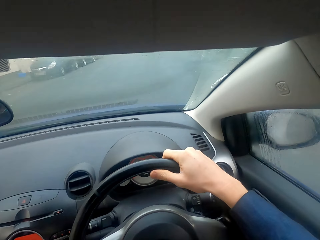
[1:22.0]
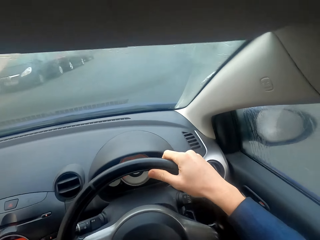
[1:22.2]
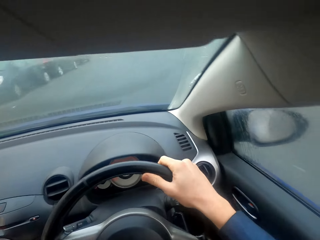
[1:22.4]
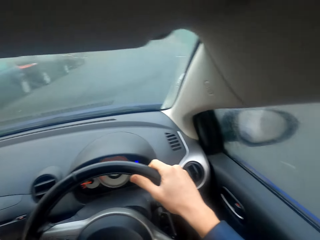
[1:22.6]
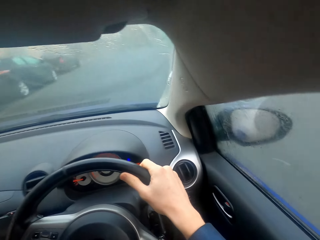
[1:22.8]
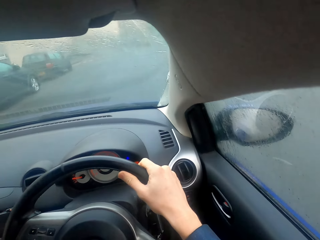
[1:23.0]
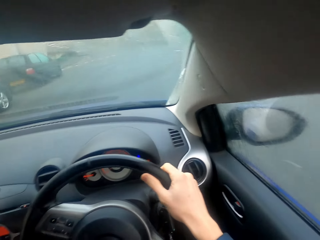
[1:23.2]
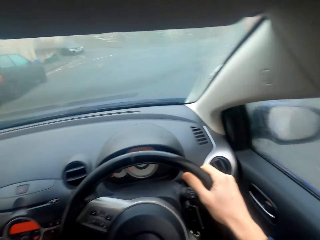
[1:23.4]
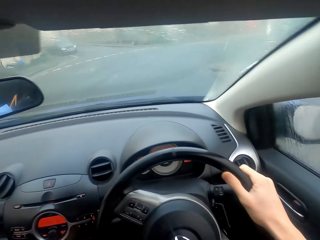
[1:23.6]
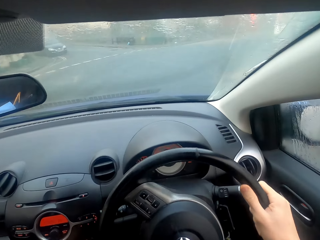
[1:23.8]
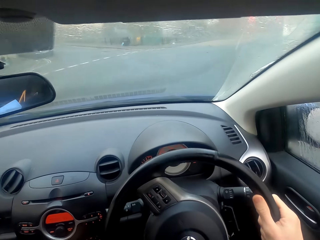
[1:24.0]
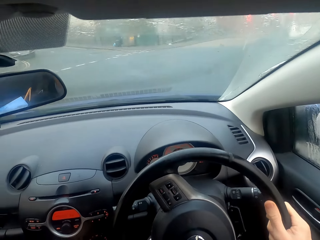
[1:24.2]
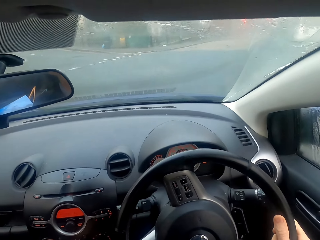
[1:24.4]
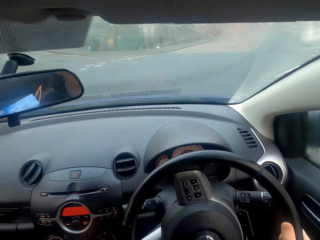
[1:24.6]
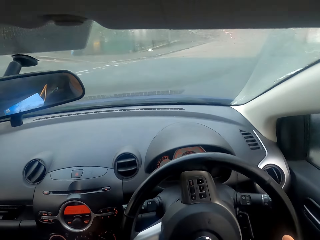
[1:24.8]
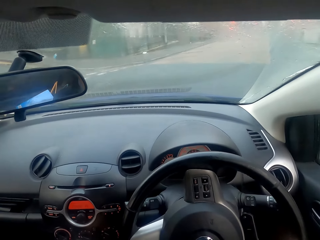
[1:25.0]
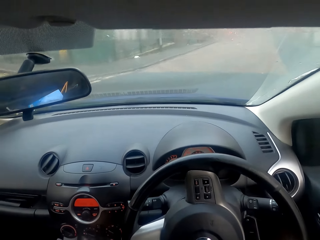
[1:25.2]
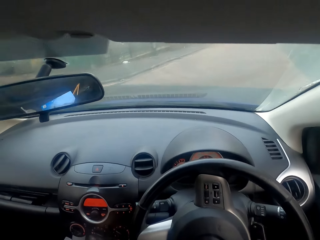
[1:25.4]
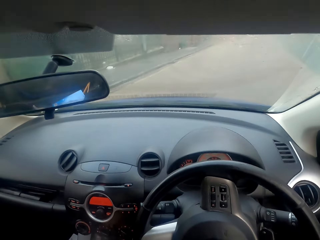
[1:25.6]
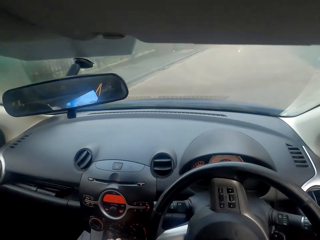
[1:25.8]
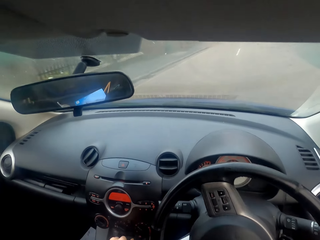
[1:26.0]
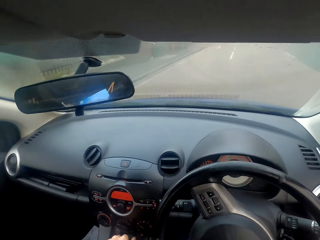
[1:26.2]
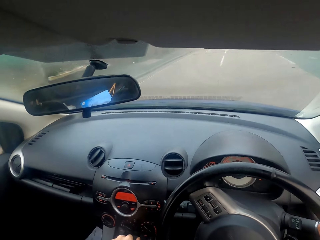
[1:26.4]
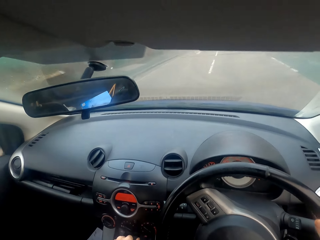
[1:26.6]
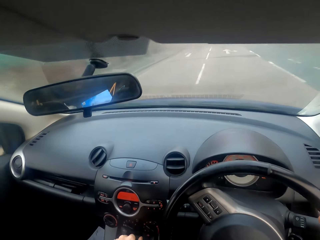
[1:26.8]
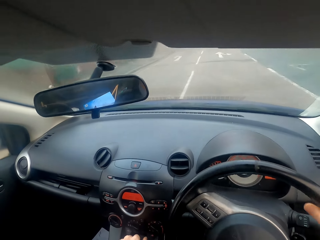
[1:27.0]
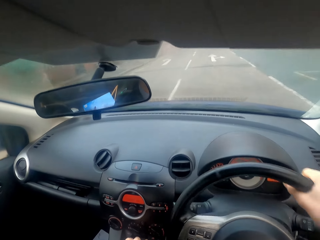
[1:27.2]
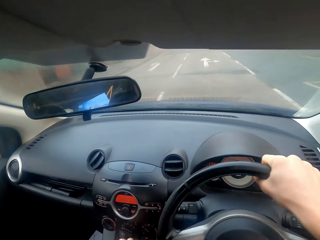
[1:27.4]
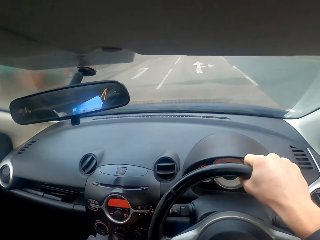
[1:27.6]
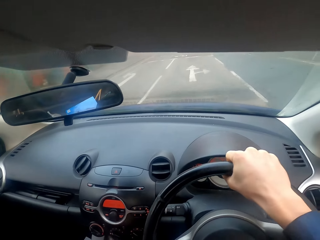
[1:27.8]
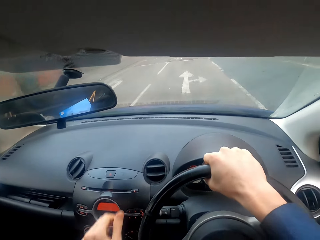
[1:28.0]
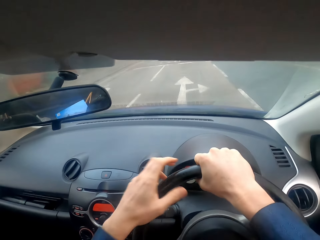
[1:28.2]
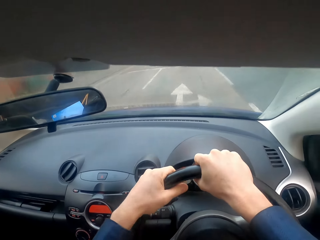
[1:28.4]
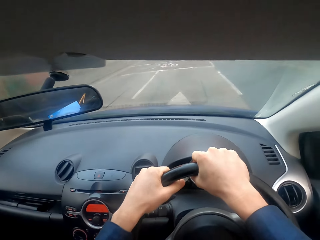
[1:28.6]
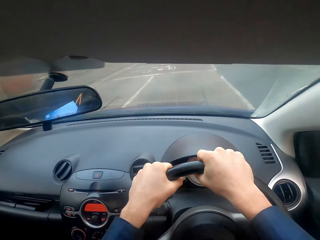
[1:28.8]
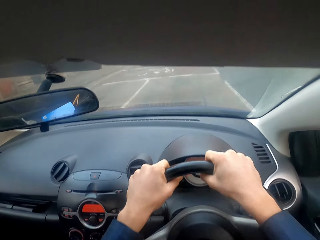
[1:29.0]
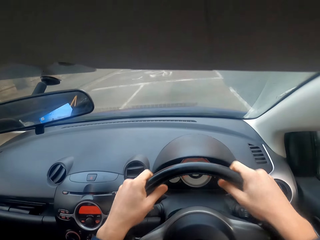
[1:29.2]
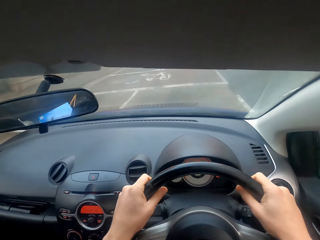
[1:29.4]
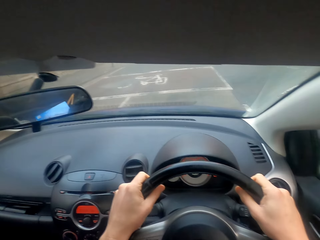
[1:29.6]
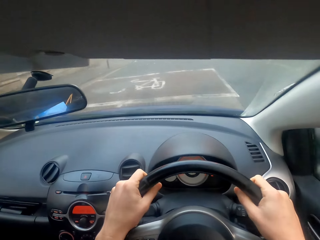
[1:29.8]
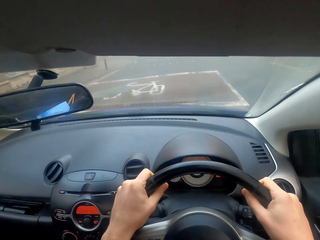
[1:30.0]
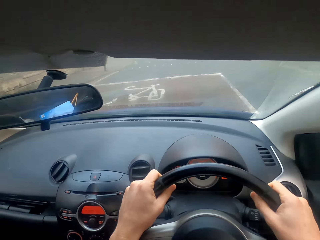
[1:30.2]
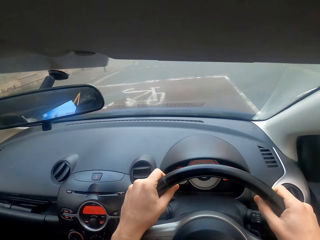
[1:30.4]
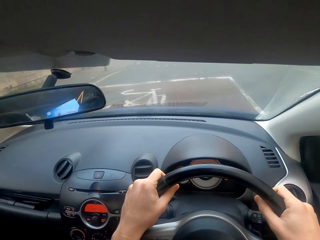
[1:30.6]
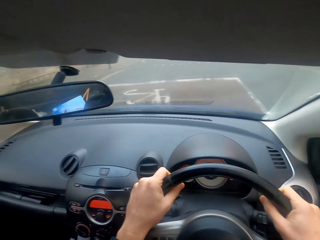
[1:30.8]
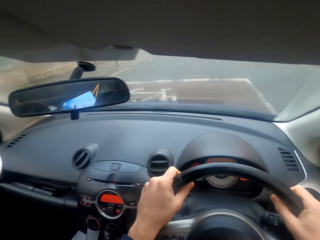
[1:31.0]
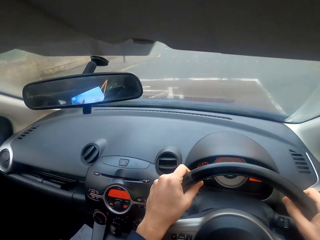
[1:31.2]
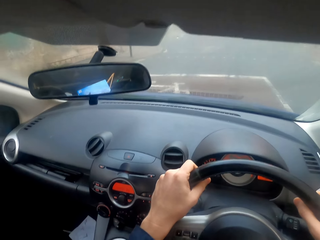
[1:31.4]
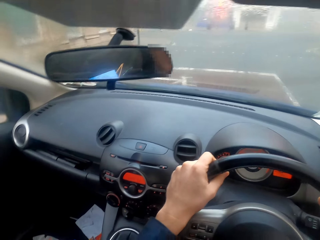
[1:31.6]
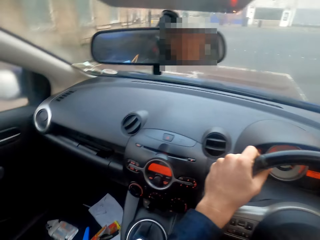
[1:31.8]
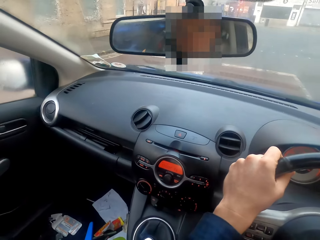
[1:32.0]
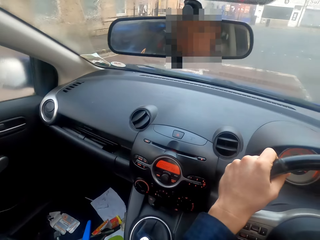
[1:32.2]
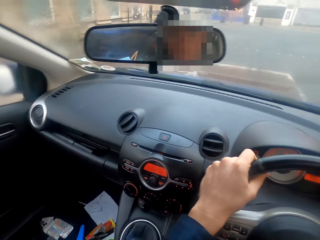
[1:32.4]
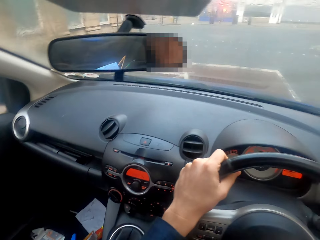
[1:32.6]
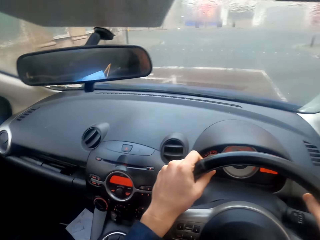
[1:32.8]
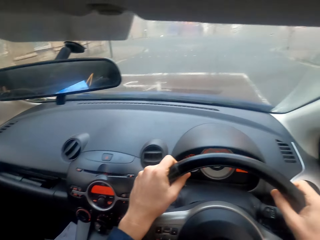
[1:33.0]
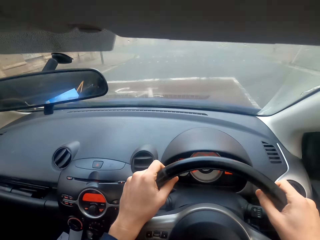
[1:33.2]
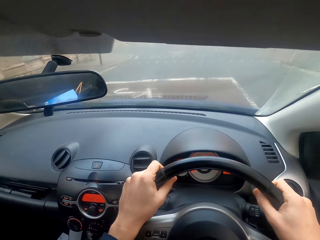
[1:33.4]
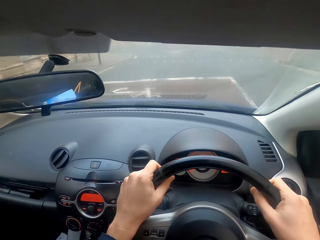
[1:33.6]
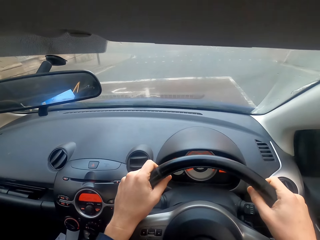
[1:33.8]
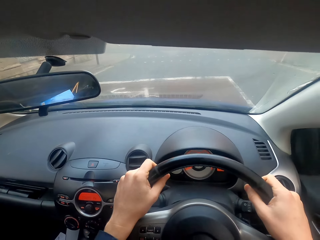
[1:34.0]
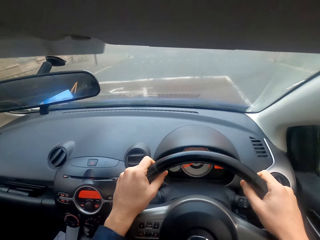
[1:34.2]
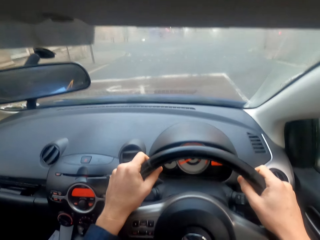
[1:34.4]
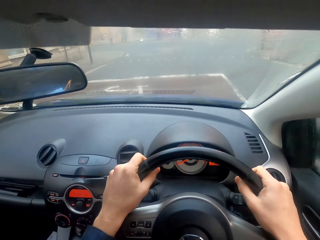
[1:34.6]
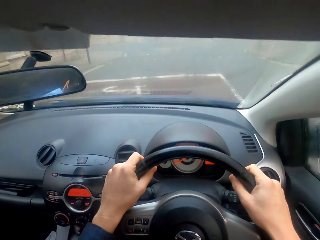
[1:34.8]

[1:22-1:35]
The camera wearer stops the car.

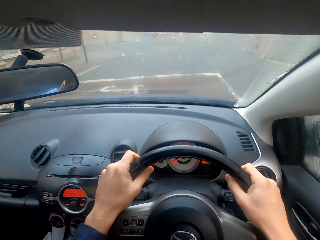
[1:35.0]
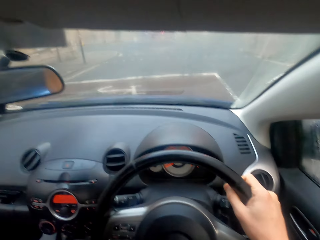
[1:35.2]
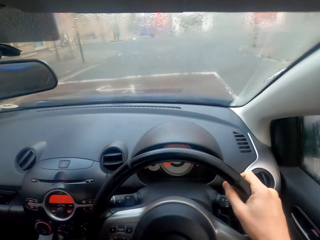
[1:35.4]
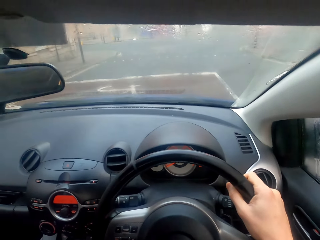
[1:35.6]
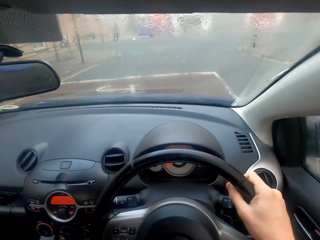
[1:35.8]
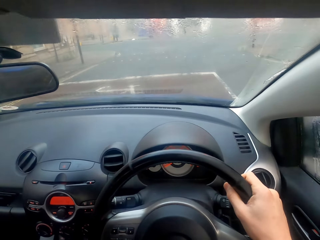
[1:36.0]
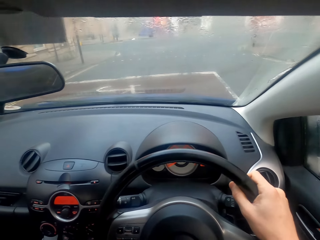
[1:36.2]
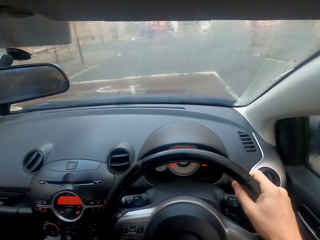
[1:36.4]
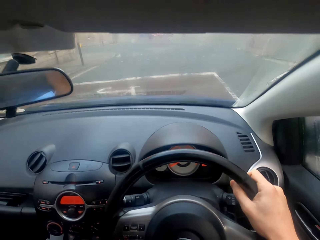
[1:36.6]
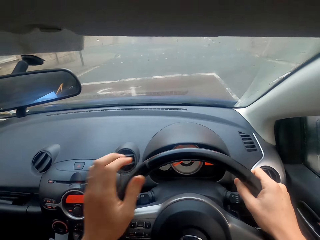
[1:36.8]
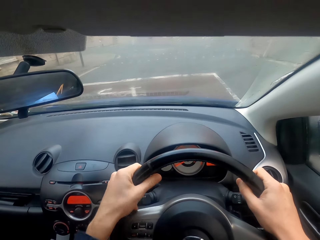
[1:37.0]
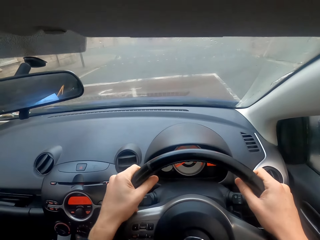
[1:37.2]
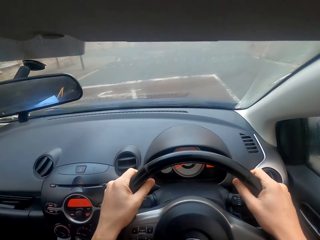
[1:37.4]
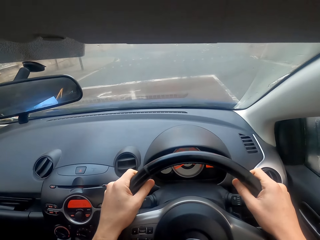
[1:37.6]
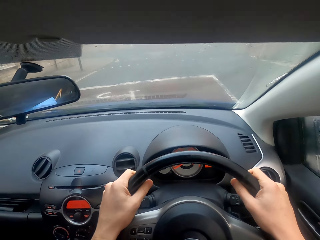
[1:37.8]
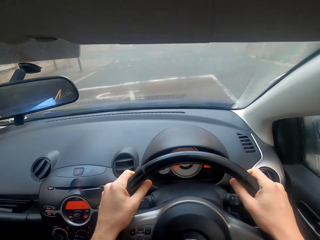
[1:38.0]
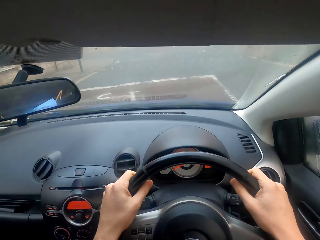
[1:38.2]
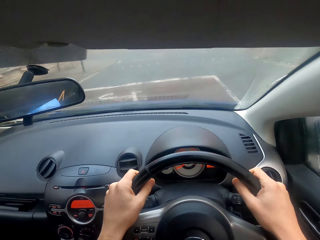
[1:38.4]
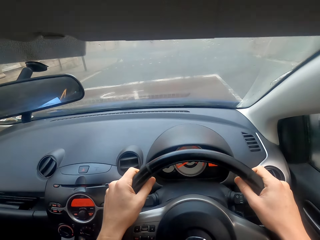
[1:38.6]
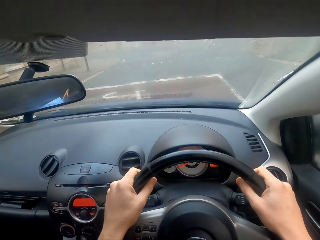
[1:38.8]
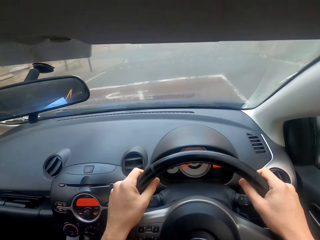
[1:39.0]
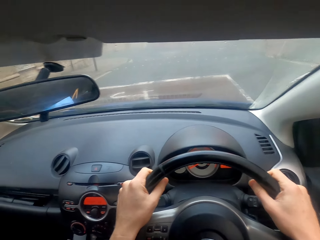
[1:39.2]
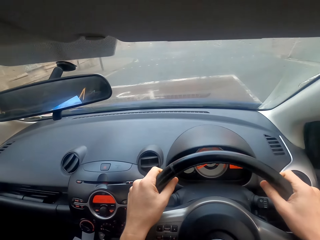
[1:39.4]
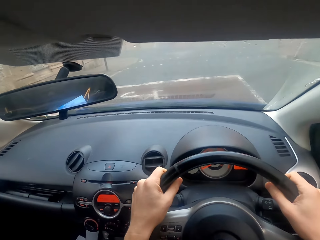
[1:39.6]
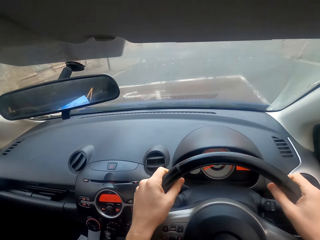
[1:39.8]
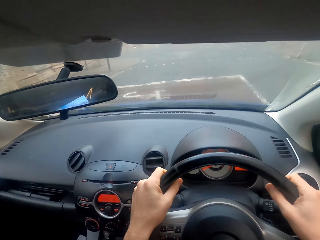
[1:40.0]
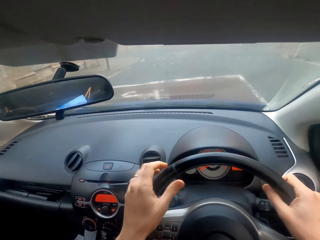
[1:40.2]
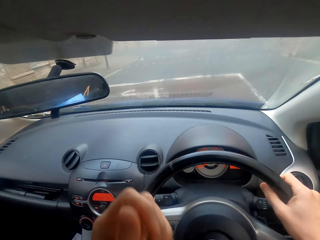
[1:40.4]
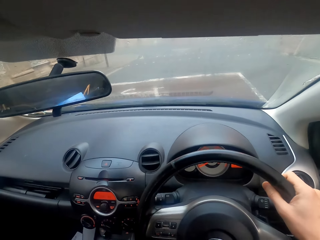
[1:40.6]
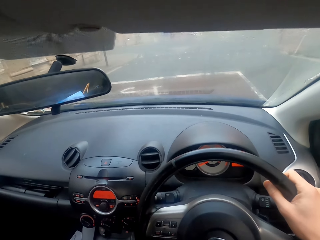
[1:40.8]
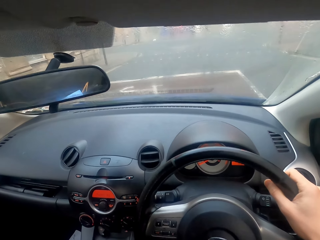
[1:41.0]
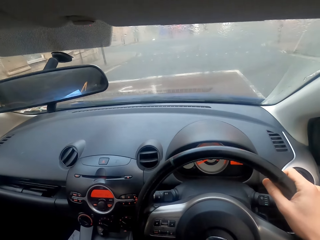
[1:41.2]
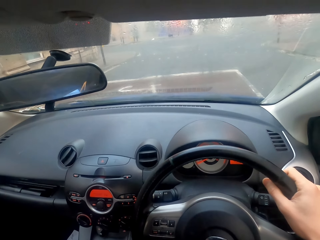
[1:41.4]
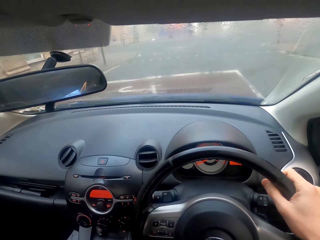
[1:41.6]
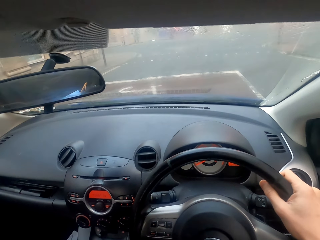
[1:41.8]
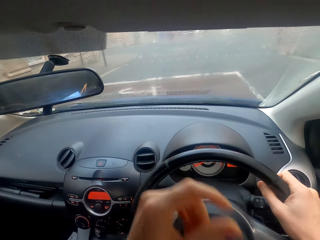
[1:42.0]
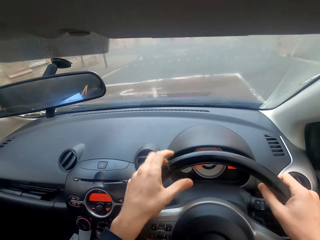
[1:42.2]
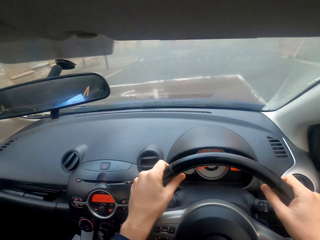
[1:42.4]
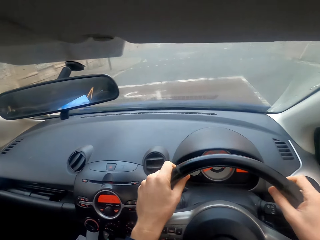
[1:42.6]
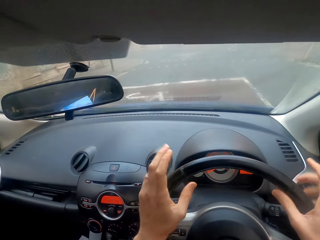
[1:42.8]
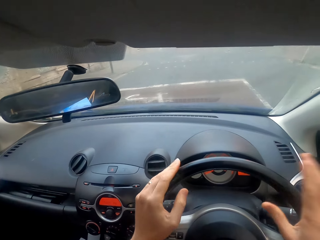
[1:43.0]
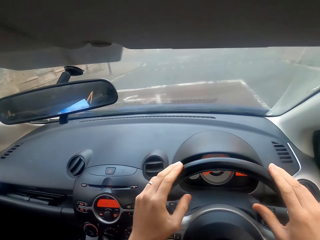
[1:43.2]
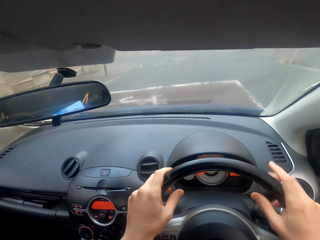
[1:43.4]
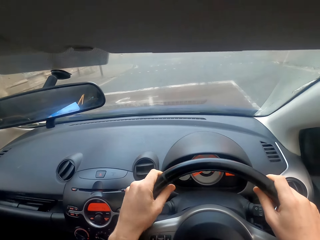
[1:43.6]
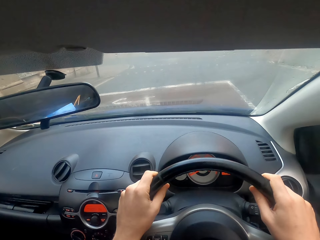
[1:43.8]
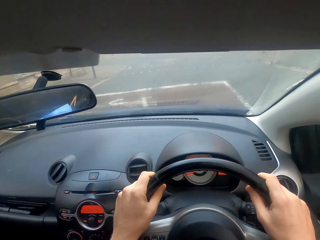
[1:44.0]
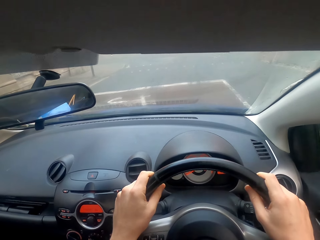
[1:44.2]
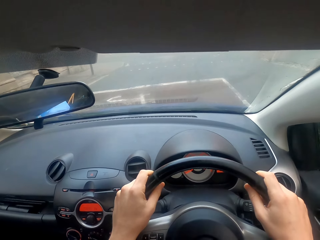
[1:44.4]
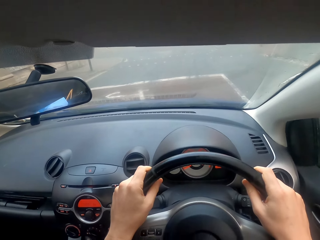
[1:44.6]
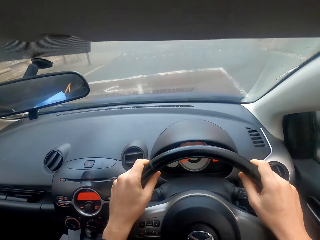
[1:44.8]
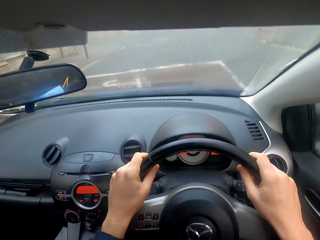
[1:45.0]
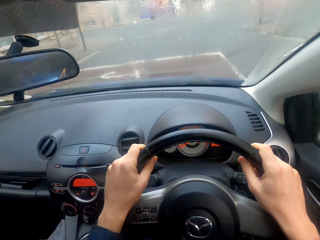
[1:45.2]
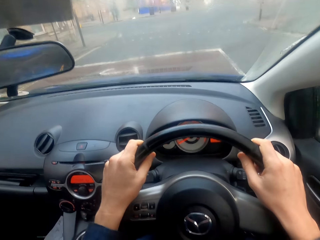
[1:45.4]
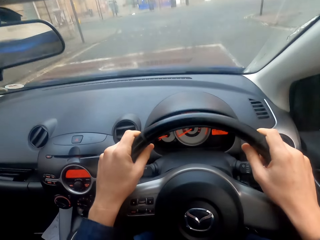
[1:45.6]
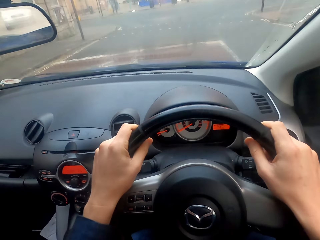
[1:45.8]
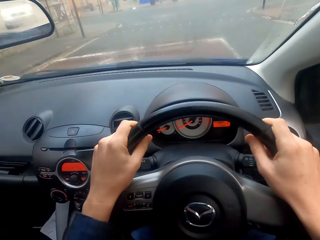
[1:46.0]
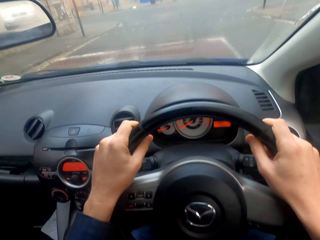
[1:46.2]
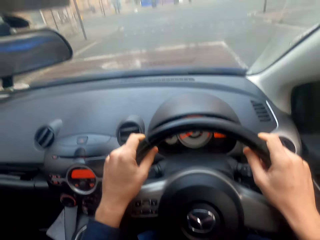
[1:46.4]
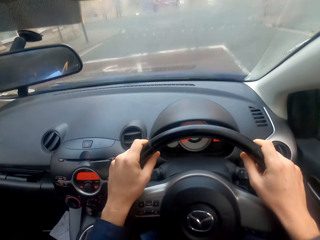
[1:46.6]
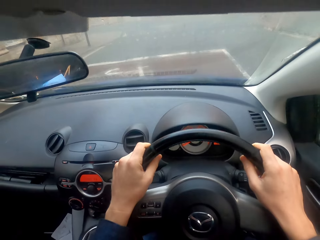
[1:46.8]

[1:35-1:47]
The camera wearer touches the head. They touch the steering wheel. They touch the head. They touch the steering wheel.
